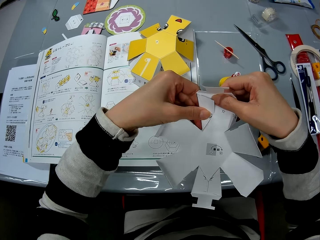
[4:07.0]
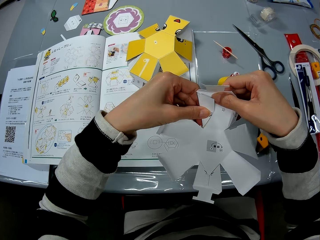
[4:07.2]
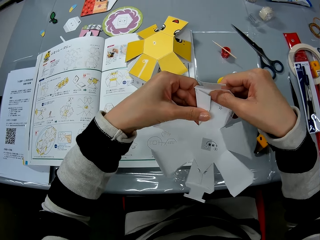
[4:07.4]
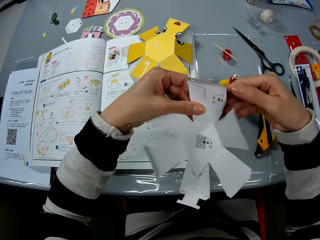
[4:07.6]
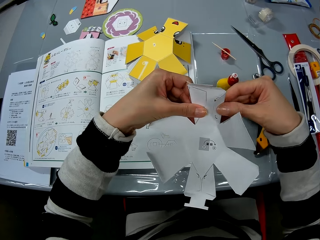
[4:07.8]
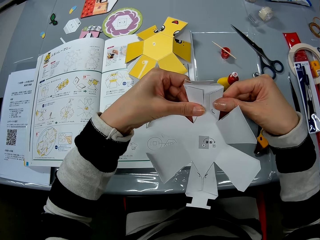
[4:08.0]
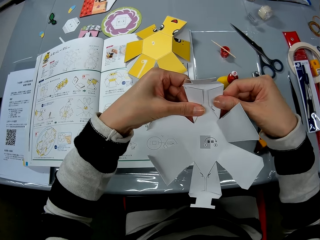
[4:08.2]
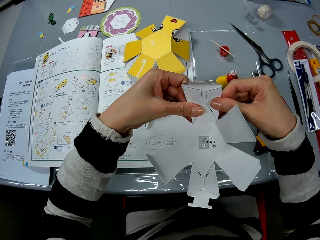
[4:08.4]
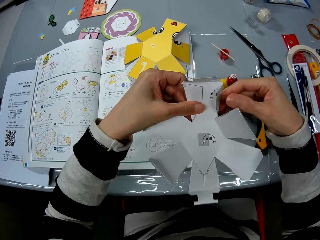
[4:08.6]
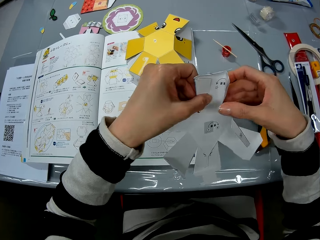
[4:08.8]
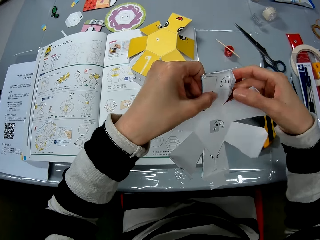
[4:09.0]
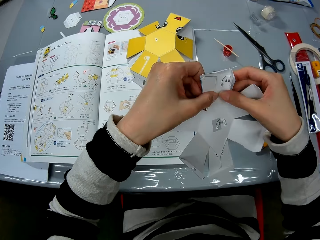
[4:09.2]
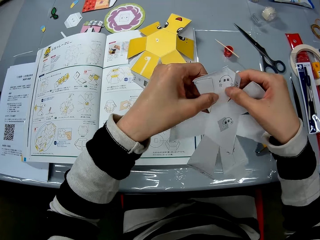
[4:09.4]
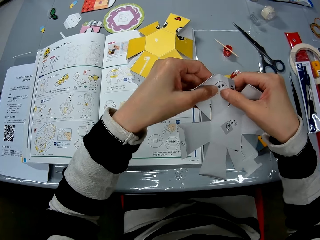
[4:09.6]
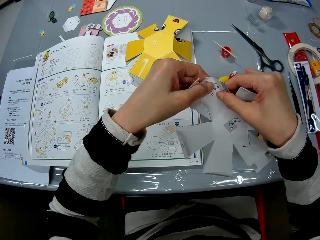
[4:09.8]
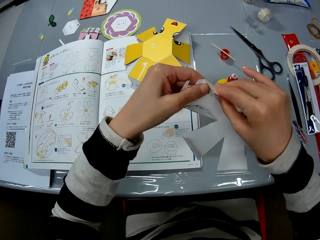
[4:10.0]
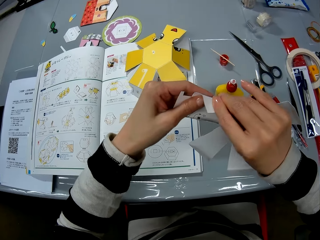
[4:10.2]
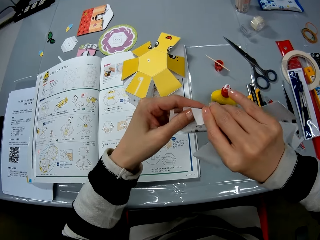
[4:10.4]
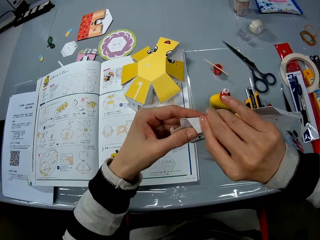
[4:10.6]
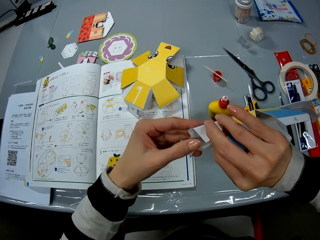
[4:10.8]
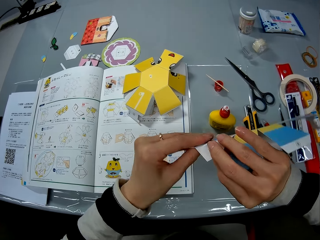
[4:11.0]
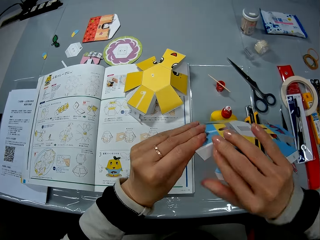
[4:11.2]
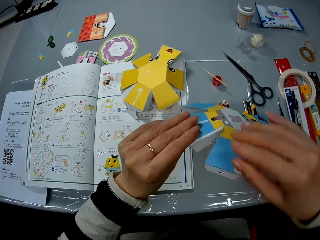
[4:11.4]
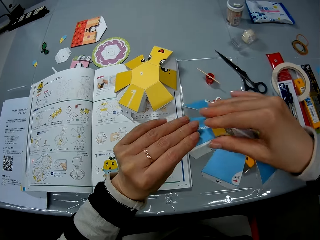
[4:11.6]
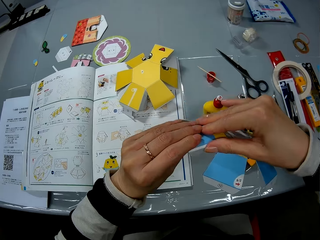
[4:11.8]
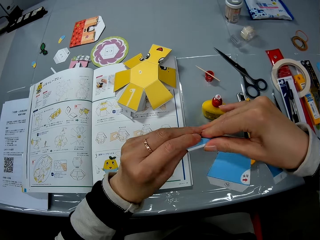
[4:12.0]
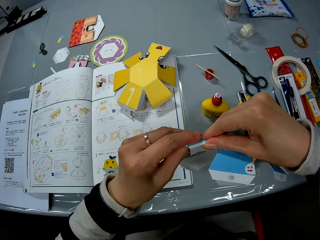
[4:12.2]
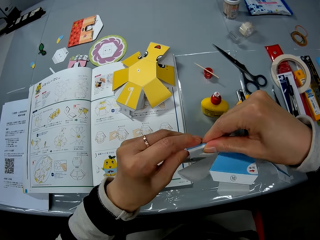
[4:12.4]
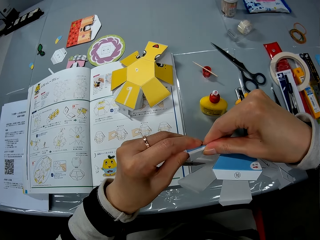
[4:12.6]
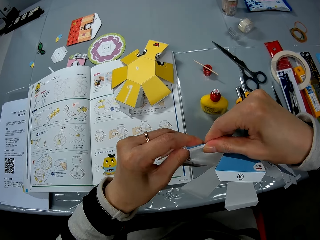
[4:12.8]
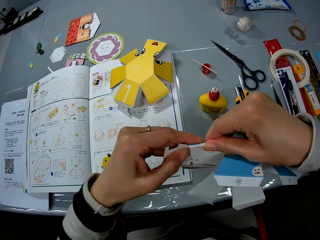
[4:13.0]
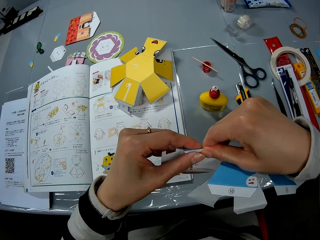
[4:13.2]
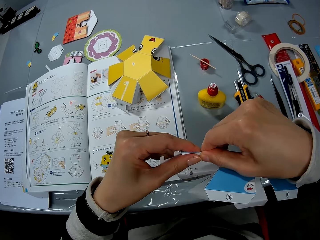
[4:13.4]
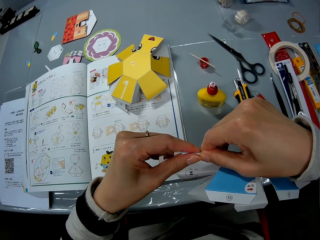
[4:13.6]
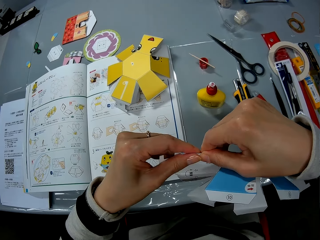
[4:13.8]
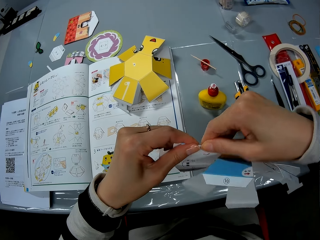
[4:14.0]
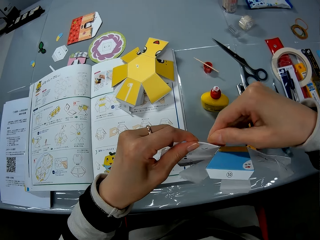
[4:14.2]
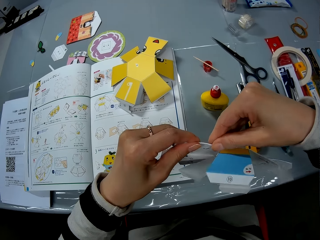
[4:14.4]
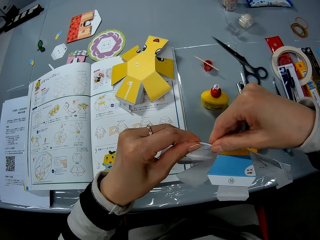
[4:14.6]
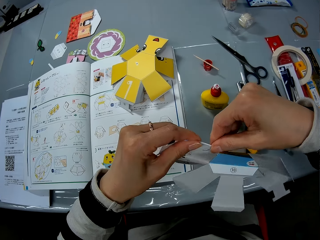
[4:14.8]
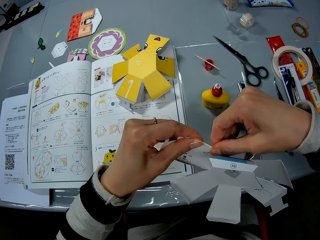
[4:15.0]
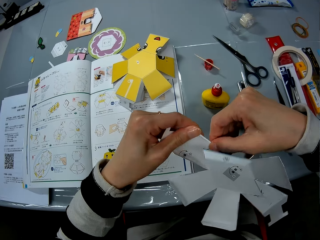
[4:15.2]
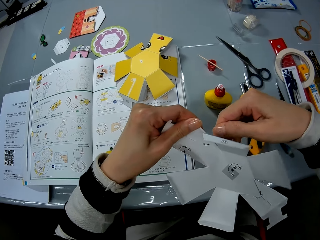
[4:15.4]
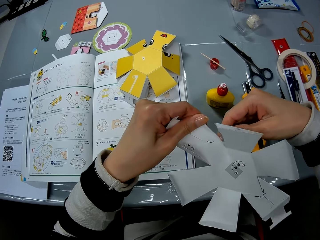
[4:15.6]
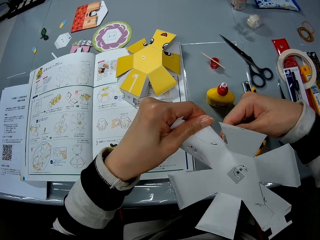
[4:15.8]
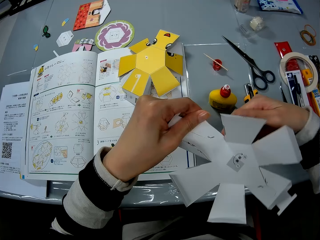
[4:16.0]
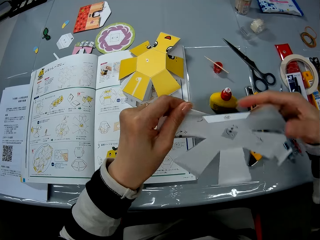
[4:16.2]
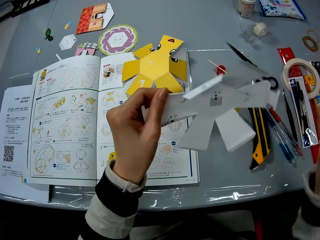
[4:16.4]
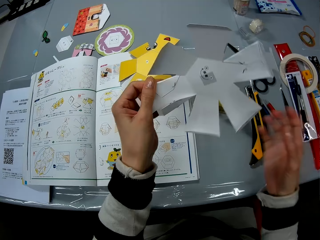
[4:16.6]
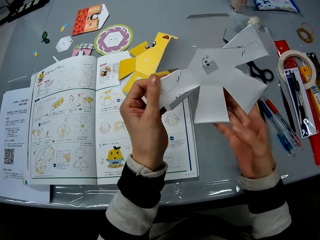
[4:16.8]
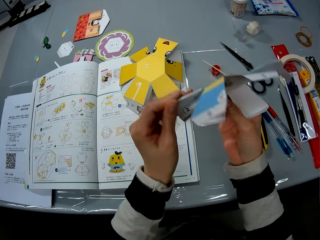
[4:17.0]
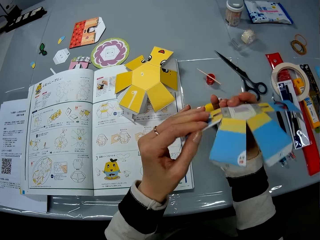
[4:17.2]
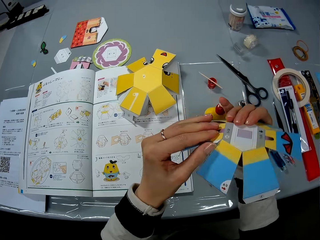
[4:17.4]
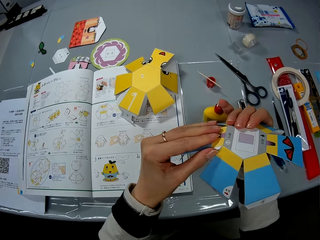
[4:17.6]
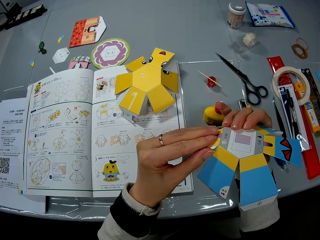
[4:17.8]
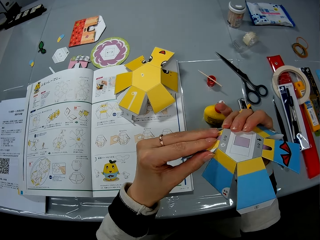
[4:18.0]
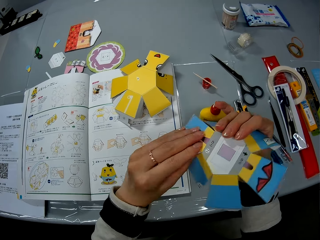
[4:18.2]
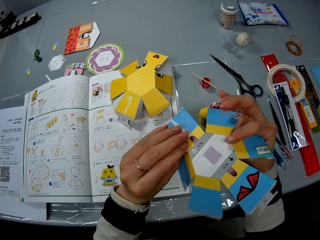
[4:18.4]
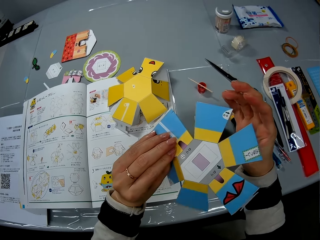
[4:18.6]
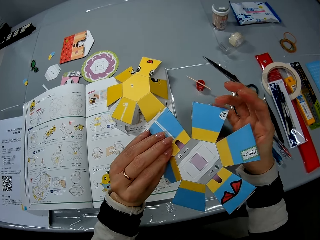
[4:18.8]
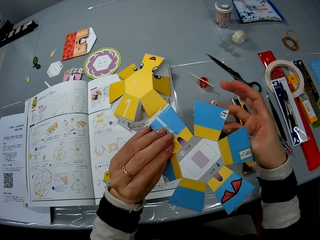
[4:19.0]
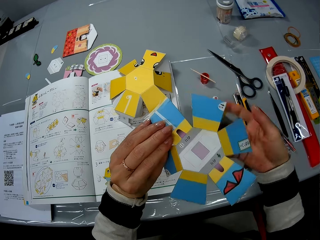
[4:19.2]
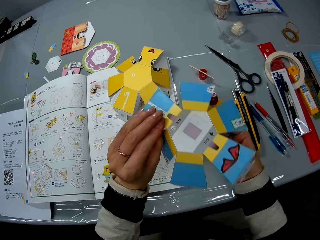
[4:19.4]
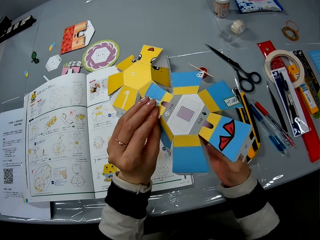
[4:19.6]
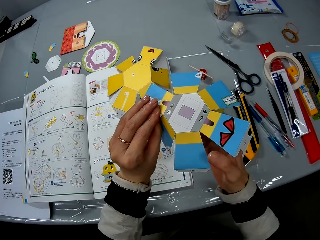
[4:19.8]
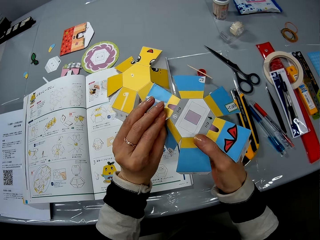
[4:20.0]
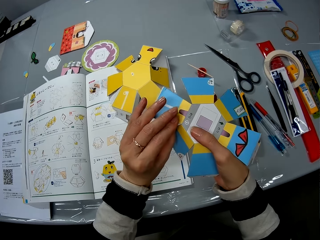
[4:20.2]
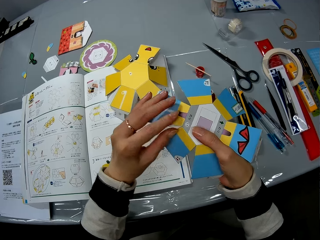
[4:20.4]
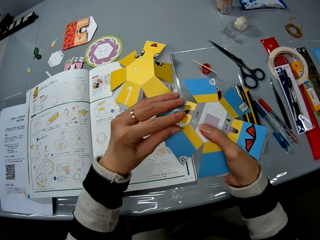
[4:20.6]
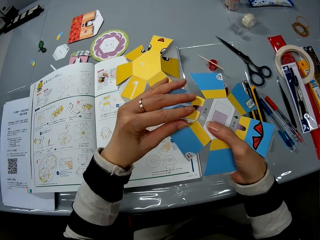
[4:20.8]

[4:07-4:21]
The camera wearer turns over the craft paper. She folds the flap of the craft paper with her hands. She turns over the craft paper. She pulls the flap of the craft paper with her left hand. She checks the craft paper in her hands.

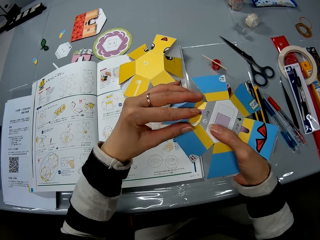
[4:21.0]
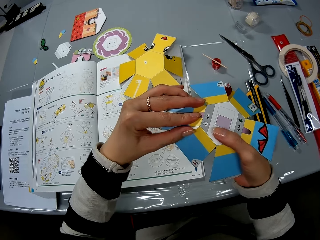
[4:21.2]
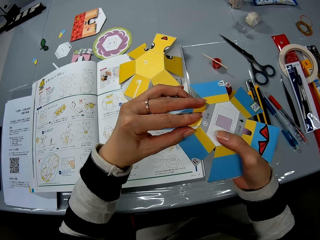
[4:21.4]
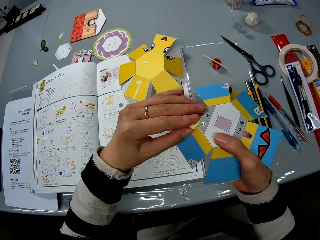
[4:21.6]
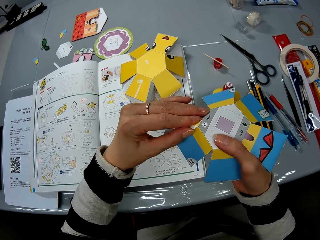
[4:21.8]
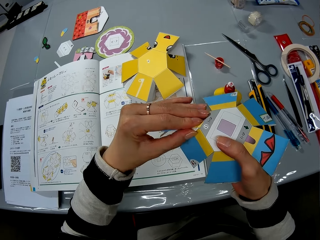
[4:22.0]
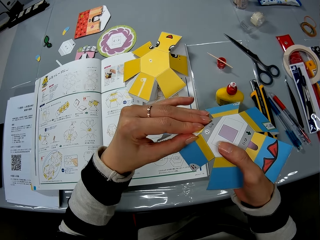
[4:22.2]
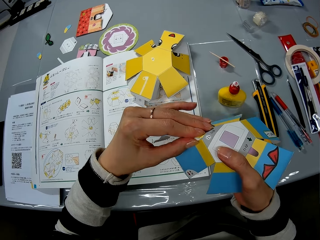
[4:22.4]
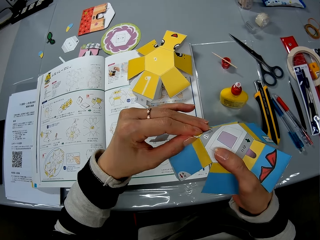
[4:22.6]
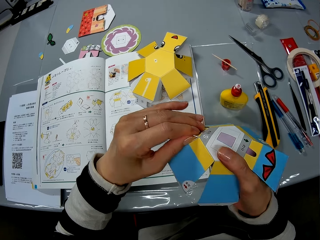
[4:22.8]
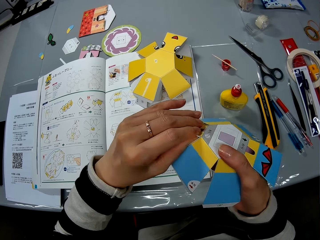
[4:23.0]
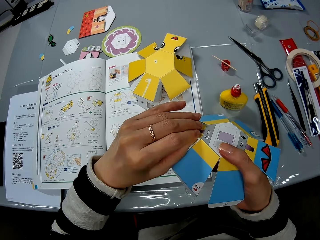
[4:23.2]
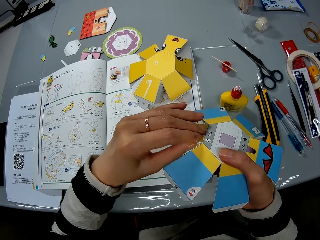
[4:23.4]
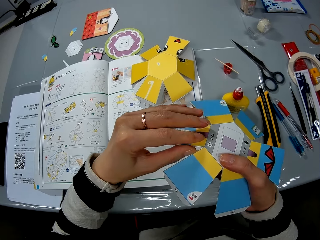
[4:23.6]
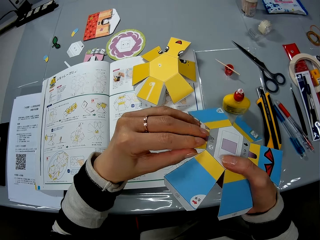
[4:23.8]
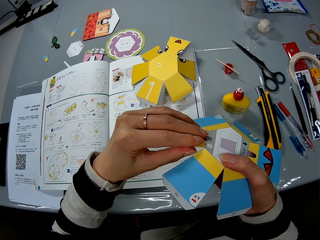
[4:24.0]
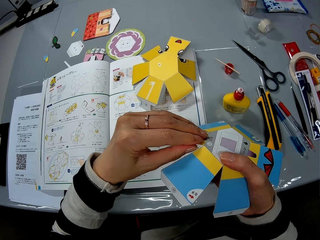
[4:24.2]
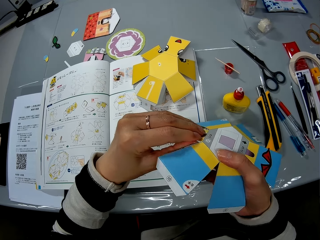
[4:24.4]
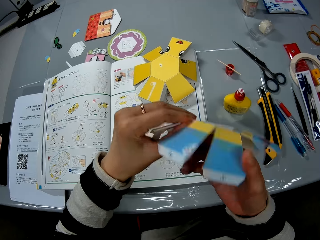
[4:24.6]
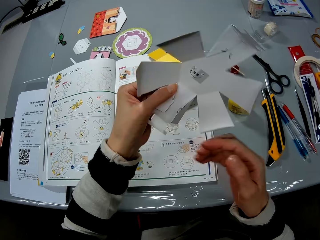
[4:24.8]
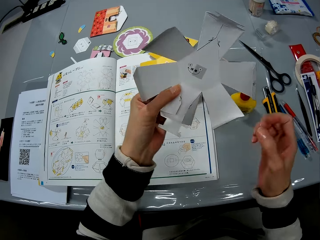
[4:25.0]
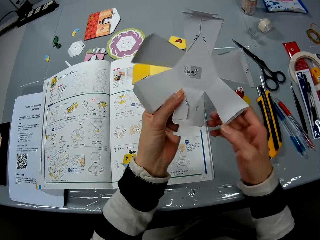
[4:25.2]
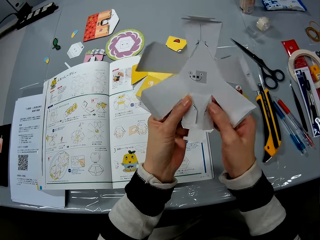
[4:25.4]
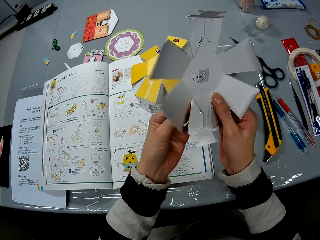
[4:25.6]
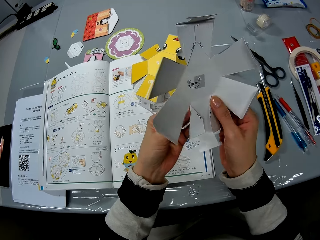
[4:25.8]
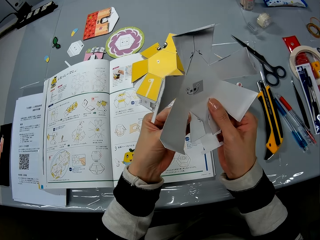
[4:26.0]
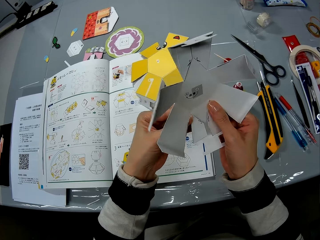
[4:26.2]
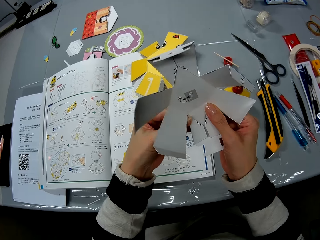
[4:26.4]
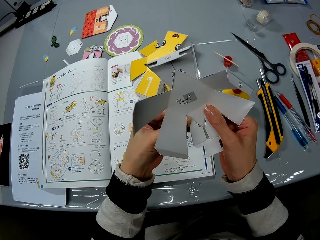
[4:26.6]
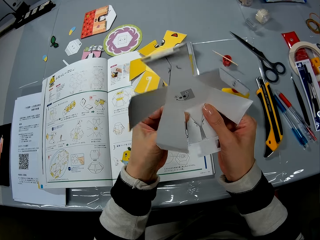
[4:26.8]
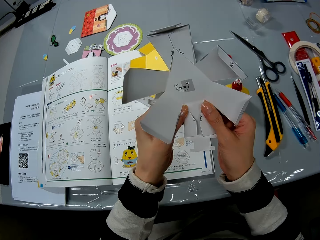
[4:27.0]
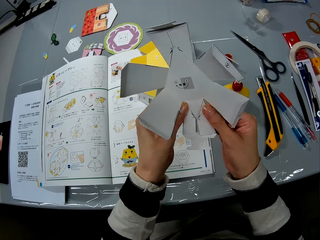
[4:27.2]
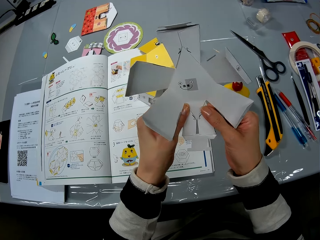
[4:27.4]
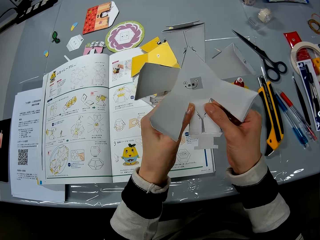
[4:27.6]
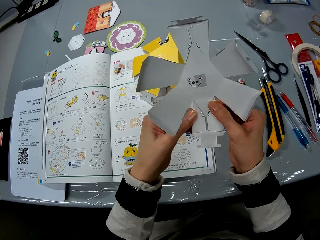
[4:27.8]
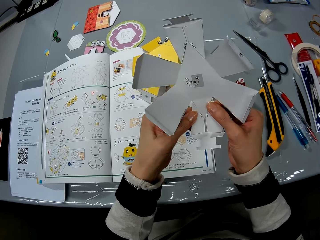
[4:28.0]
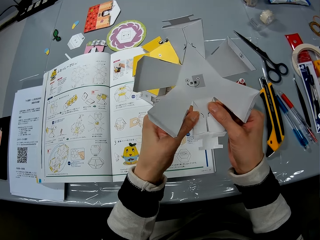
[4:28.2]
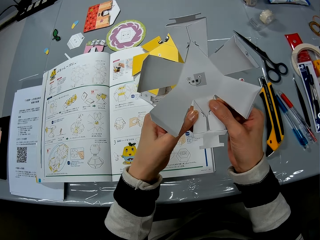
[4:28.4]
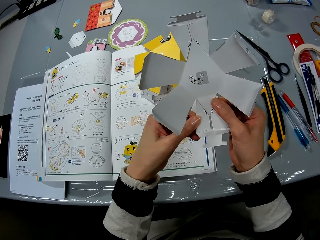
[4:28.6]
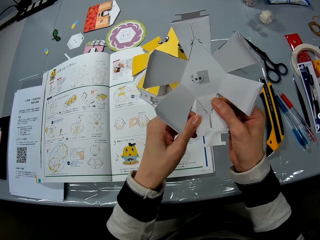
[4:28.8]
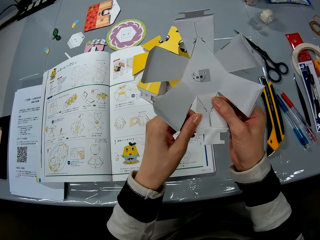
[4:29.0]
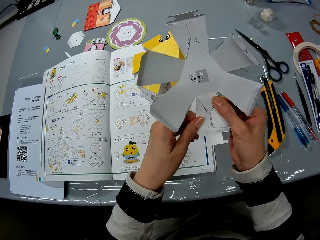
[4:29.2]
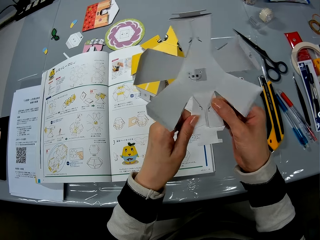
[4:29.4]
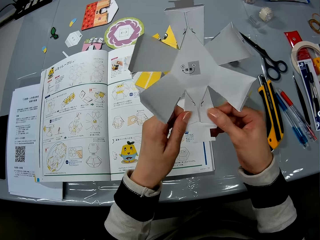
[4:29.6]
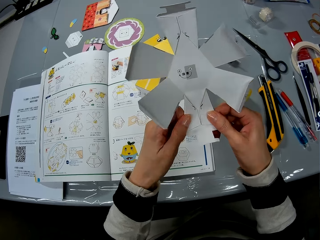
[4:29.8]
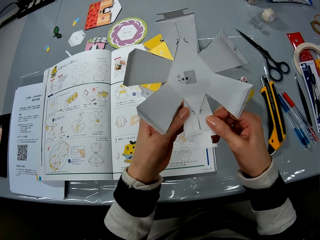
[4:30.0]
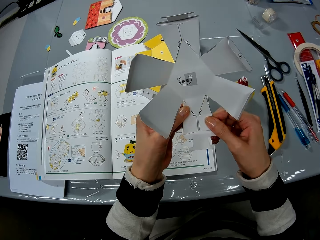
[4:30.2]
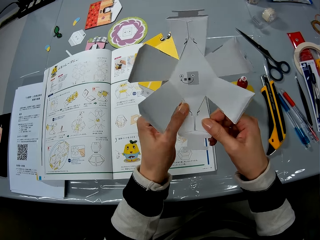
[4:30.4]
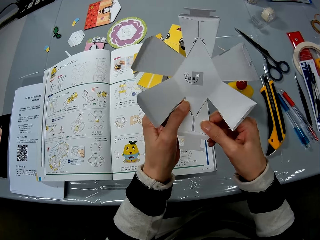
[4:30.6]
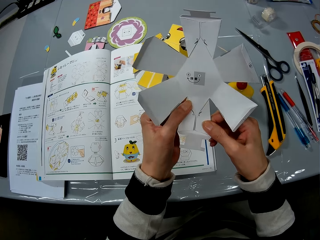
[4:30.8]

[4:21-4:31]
The camera wearer holds the craft paper. She pulls the flap of the craft paper with her left hand. She folds the craft paper. She turns over the craft paper. She folds the flaps of the craft paper with her hands.
